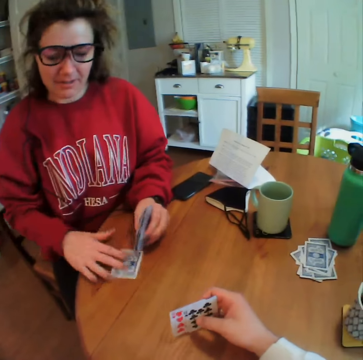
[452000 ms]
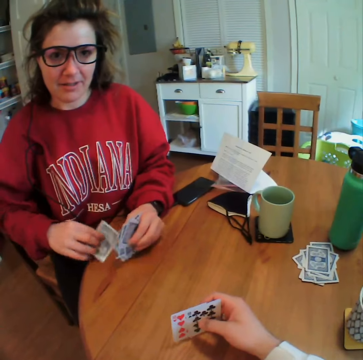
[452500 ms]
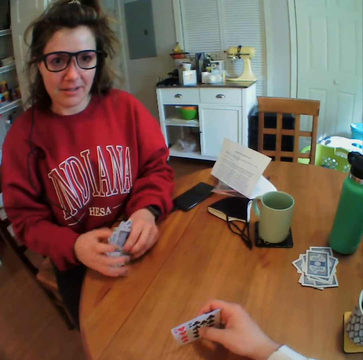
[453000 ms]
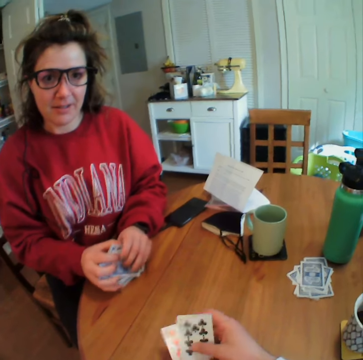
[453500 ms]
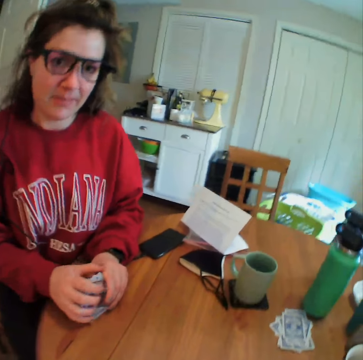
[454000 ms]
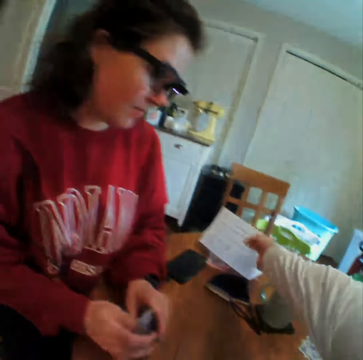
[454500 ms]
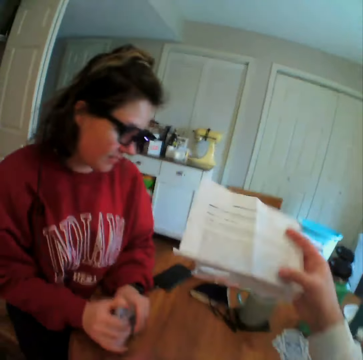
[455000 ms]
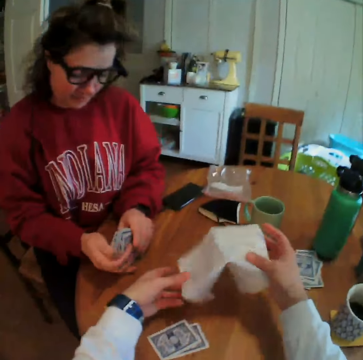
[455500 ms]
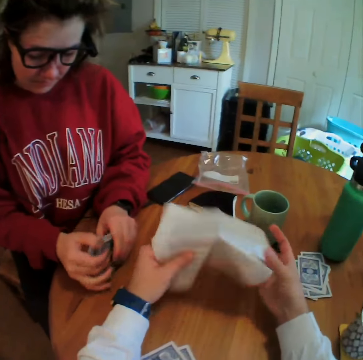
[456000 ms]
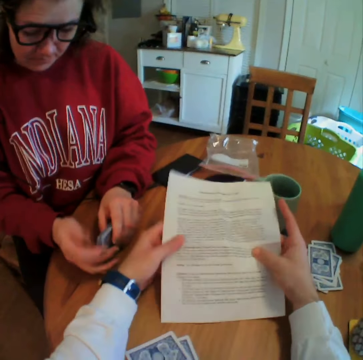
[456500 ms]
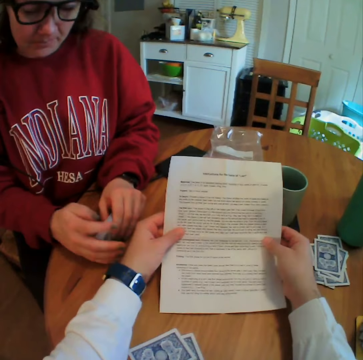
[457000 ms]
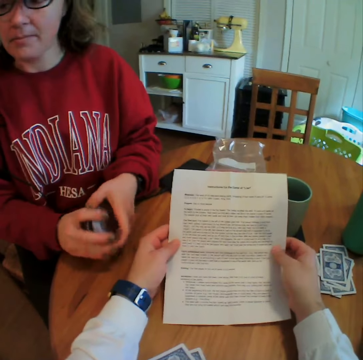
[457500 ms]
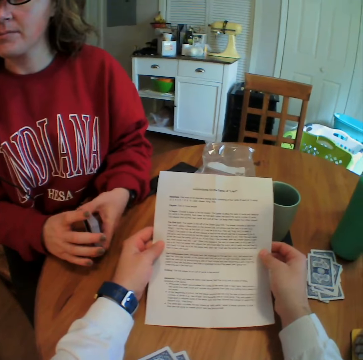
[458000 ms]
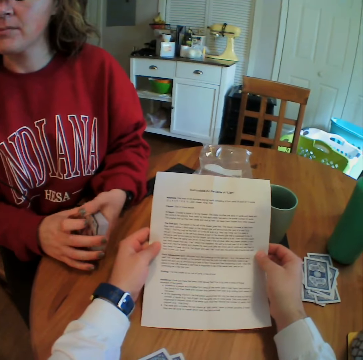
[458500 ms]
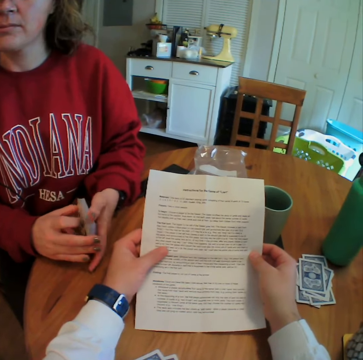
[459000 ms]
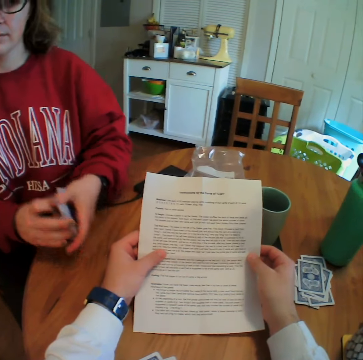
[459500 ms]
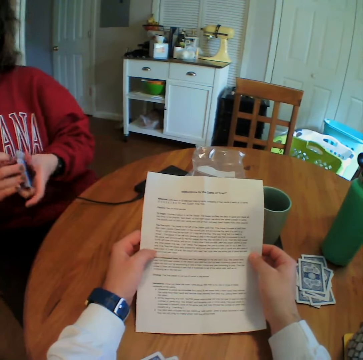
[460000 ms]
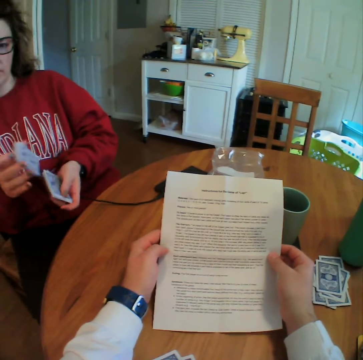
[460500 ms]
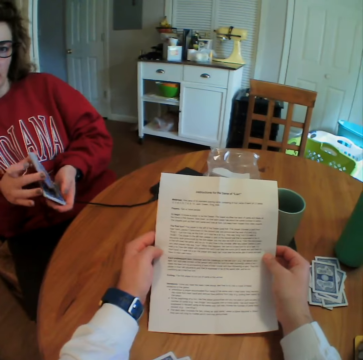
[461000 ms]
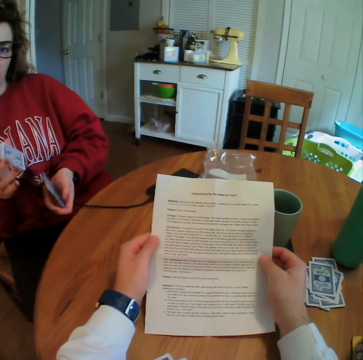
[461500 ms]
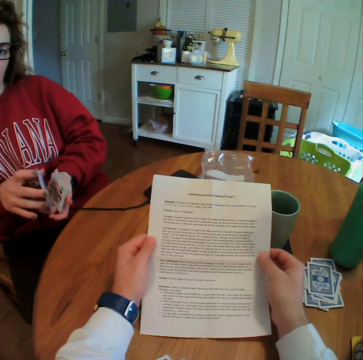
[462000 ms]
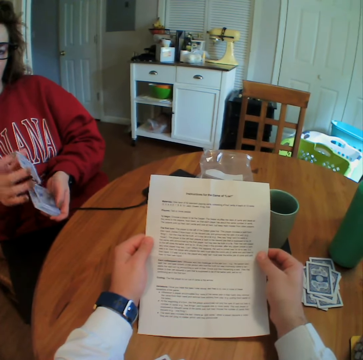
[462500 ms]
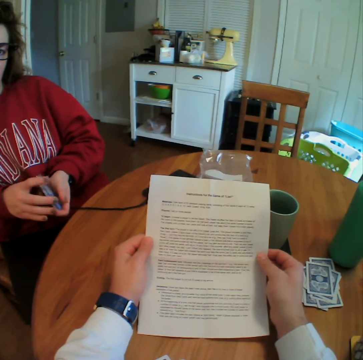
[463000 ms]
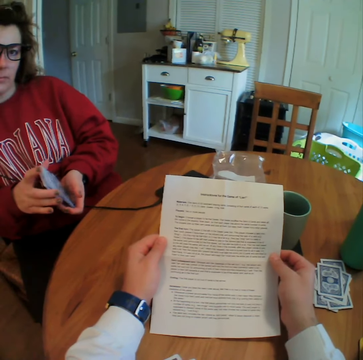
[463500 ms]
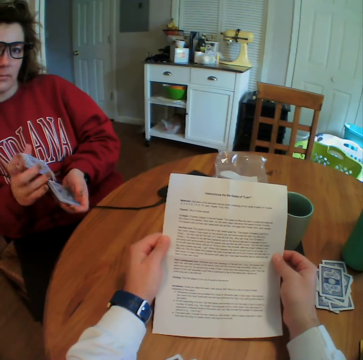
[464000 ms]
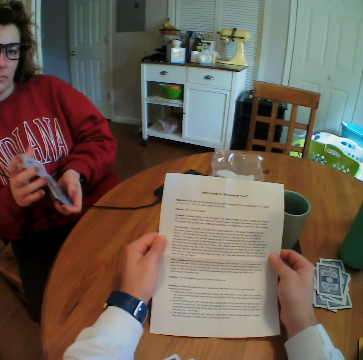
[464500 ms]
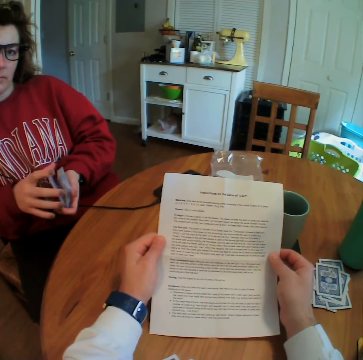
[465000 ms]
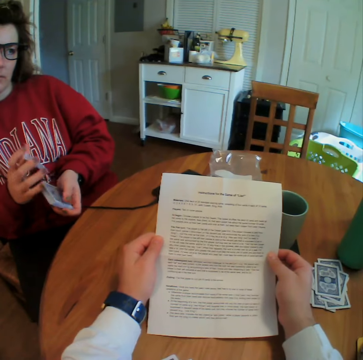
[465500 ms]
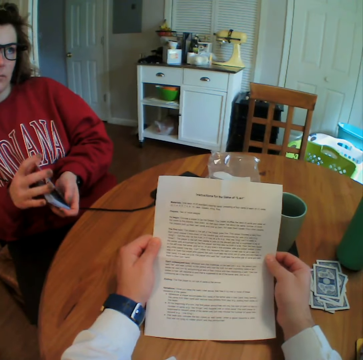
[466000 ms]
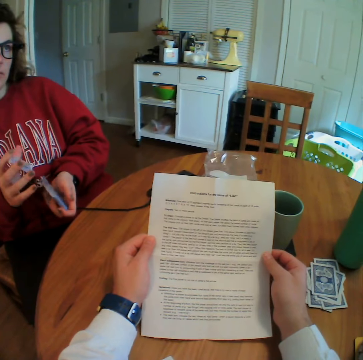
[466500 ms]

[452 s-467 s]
The camera wearer picks up a piece of paper from the table. They read the piece of paper. A lady shuffles the cards.

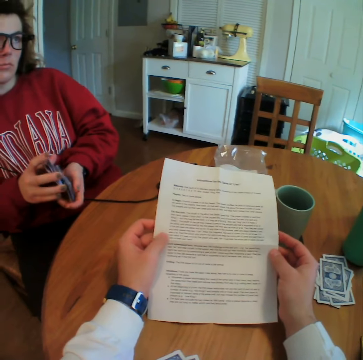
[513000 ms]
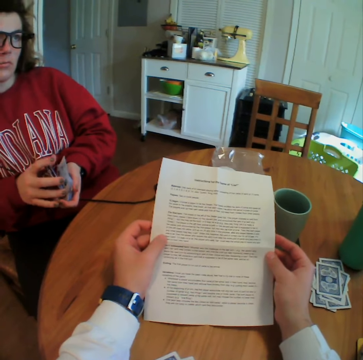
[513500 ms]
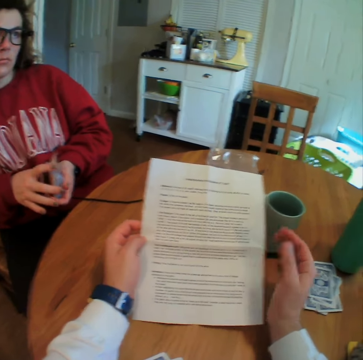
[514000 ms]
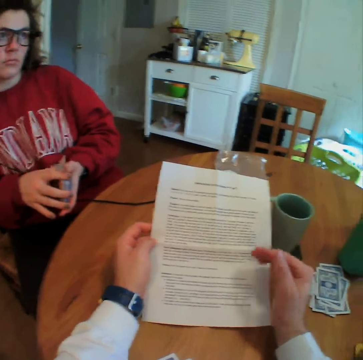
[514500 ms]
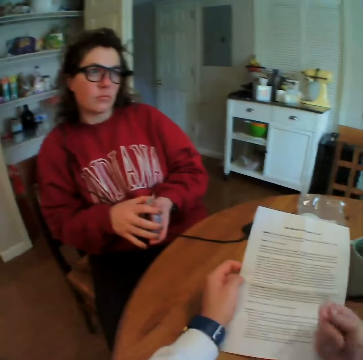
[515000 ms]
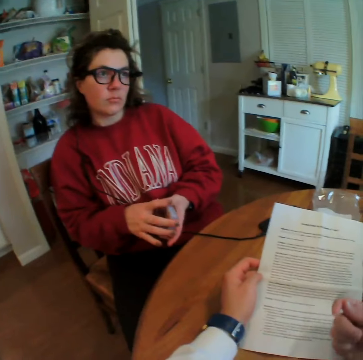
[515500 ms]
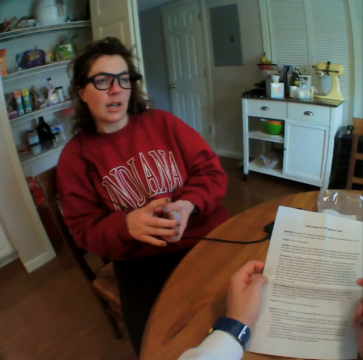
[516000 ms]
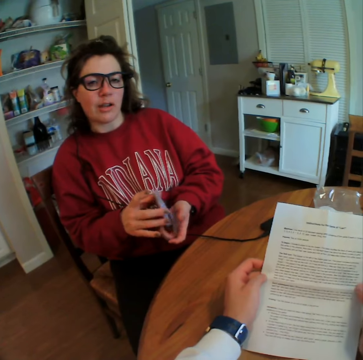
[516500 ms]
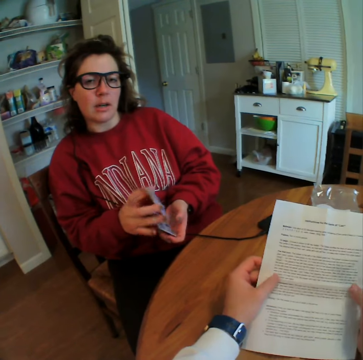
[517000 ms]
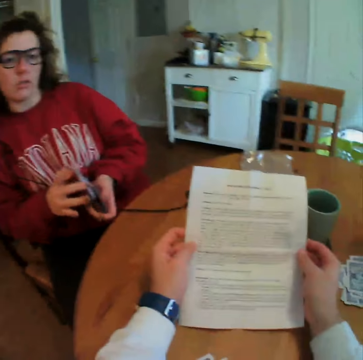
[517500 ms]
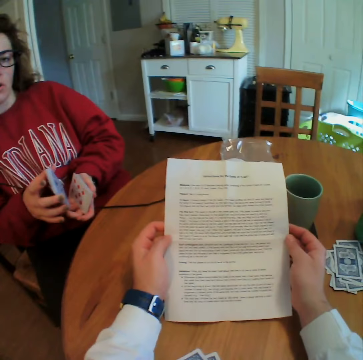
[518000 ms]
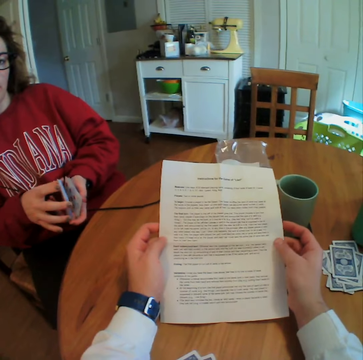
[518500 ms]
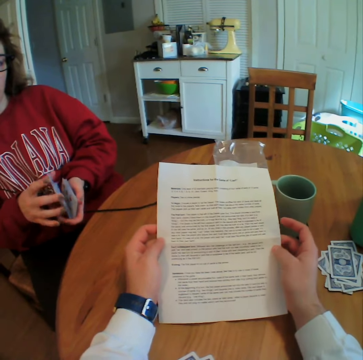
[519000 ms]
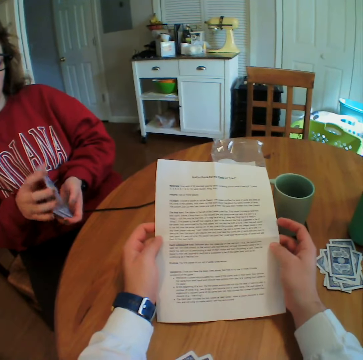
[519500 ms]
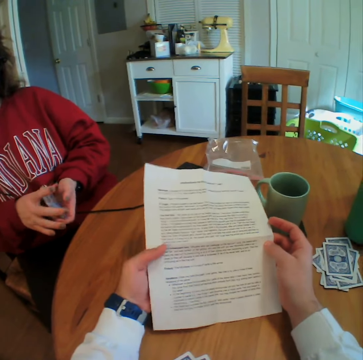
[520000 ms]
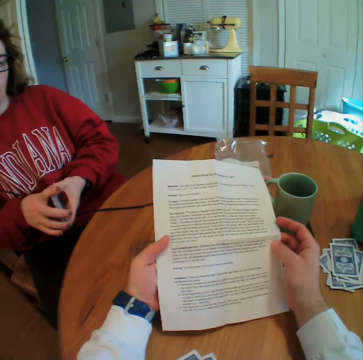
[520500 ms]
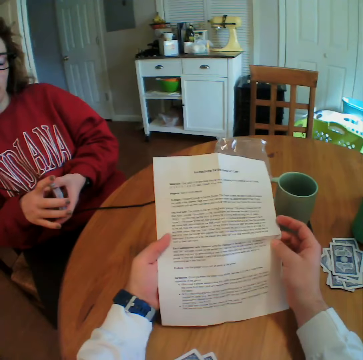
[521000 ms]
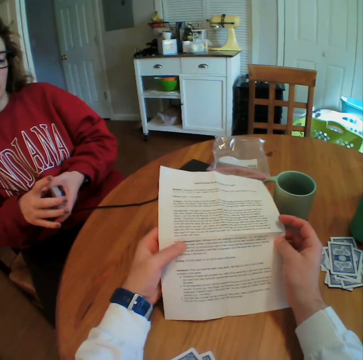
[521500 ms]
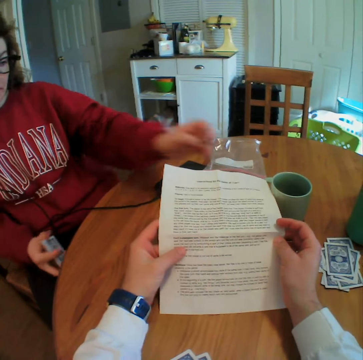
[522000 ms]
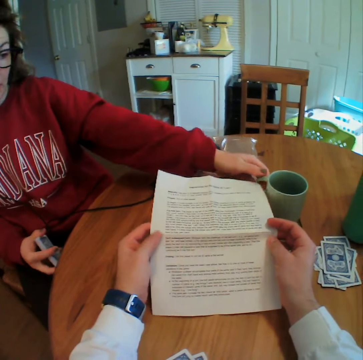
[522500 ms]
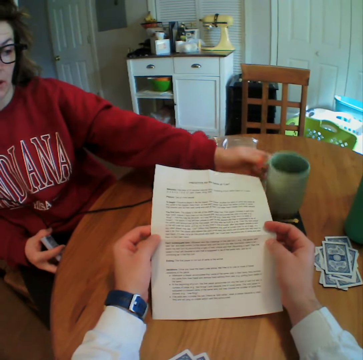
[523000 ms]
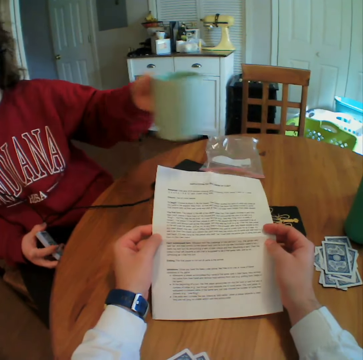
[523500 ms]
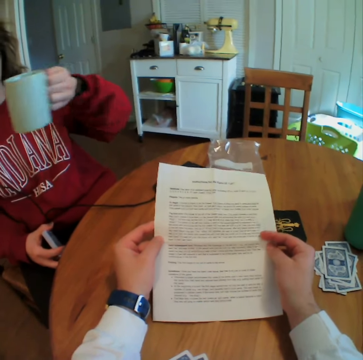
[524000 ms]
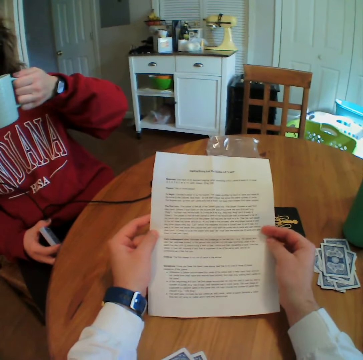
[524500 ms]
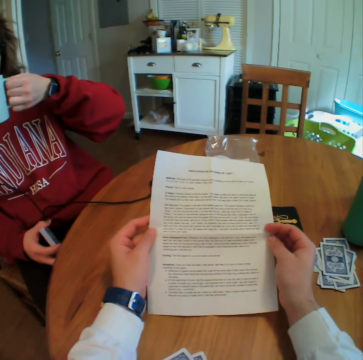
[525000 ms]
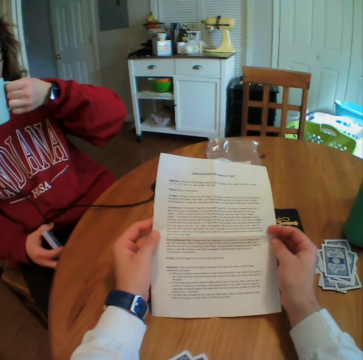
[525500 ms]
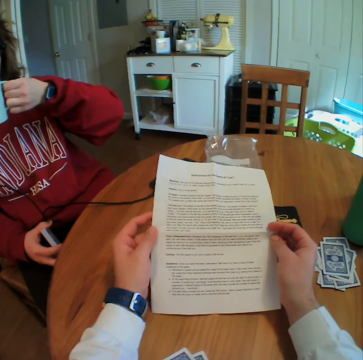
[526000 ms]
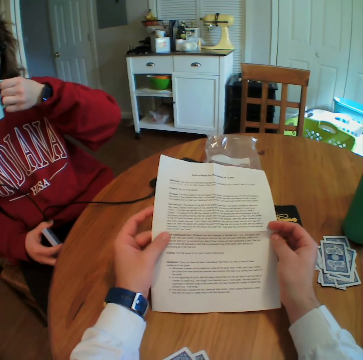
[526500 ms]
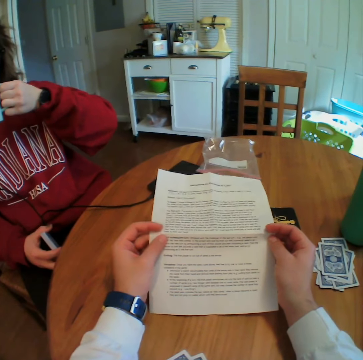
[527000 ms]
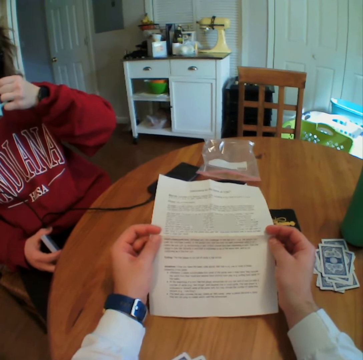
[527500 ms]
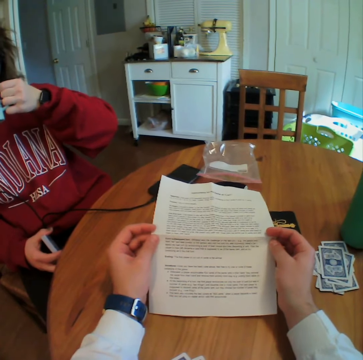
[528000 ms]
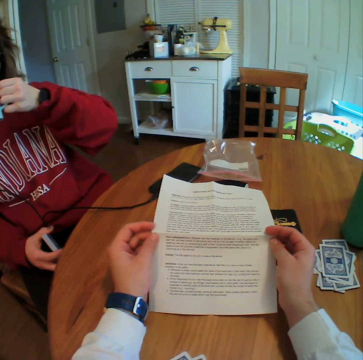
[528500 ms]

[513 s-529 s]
The camera wearer gestures with his hand. A lady picks up a cup of tea from the table. The lady holds the cup. The lady drinks tea.

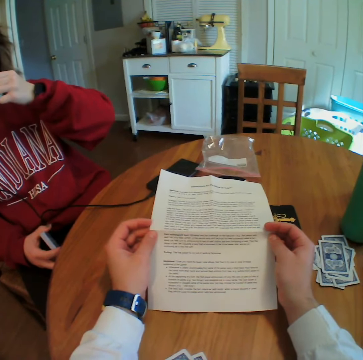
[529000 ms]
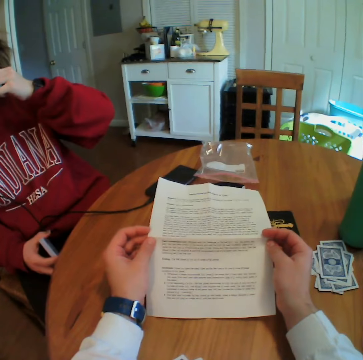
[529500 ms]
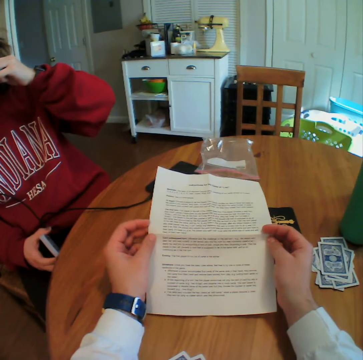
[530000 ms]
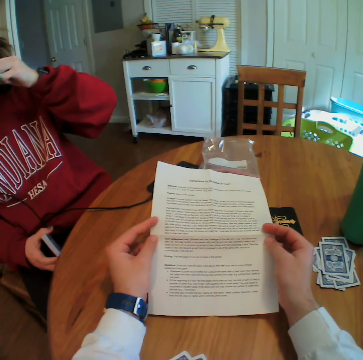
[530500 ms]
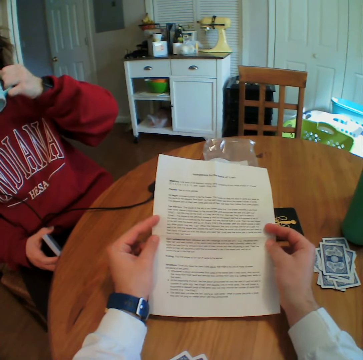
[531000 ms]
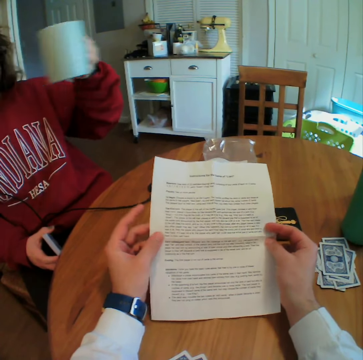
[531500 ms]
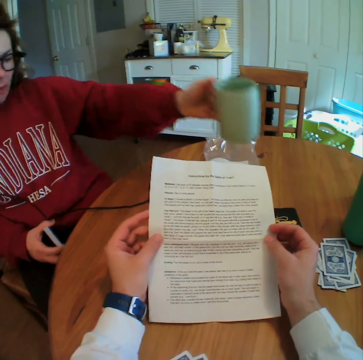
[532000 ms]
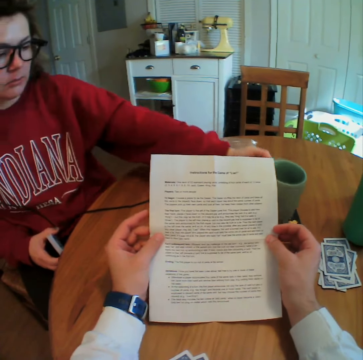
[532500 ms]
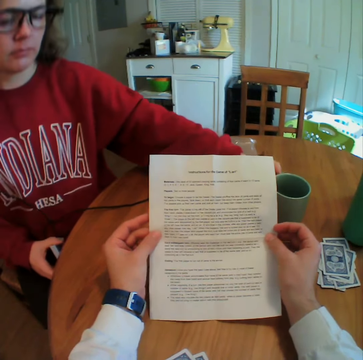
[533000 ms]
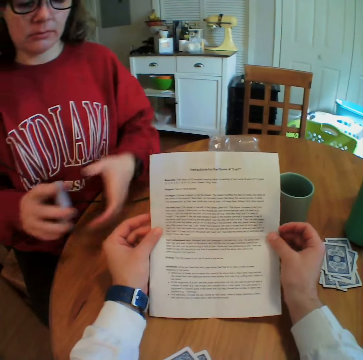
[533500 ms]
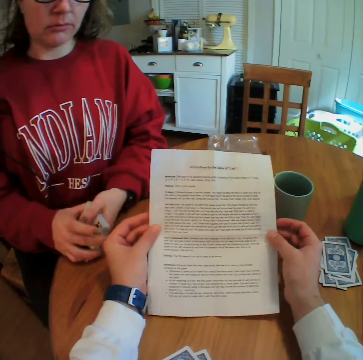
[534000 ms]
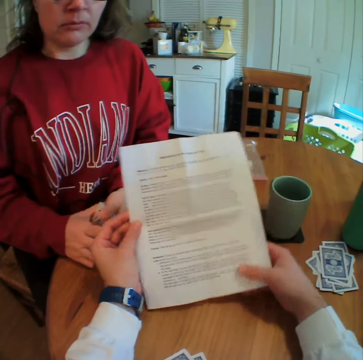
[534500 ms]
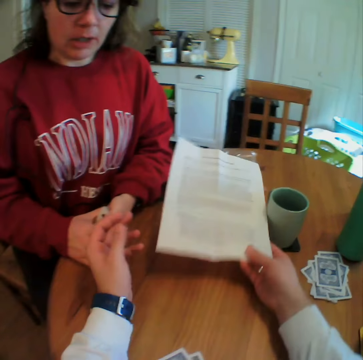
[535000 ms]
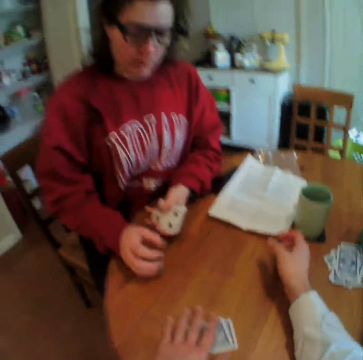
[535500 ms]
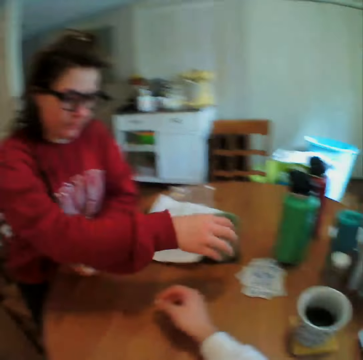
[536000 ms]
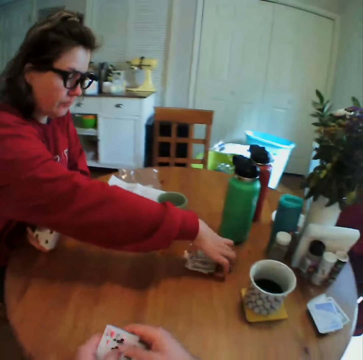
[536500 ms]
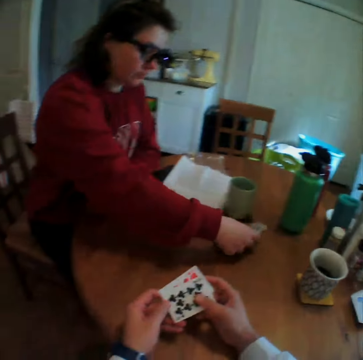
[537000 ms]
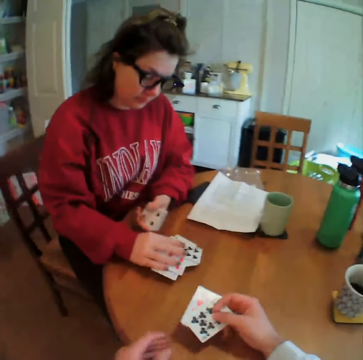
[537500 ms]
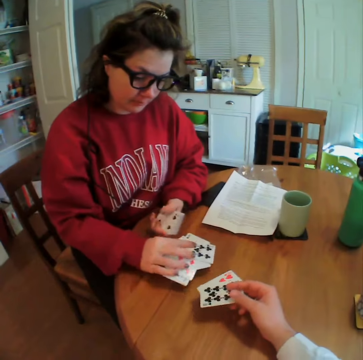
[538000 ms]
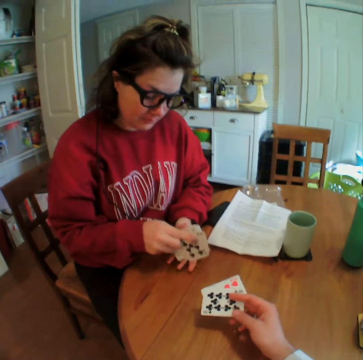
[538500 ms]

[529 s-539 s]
A woman puts the cup of tea on the table. The camera wearer drops the paper on the table. The woman picks up cards from the table.
